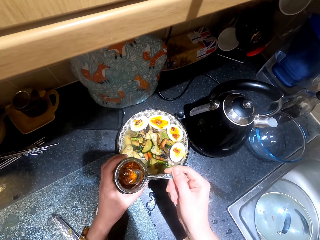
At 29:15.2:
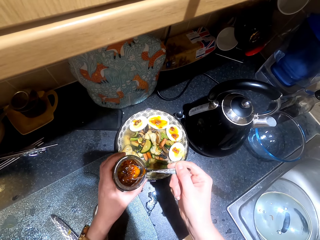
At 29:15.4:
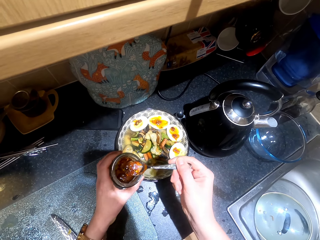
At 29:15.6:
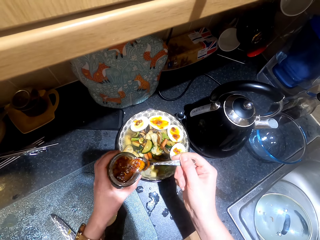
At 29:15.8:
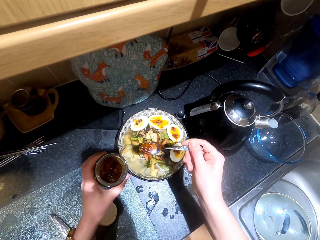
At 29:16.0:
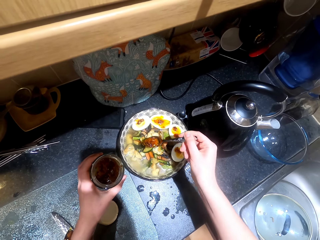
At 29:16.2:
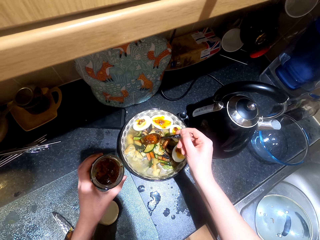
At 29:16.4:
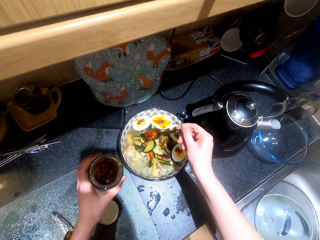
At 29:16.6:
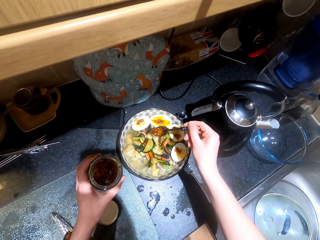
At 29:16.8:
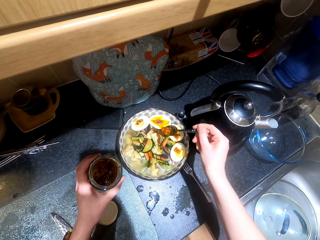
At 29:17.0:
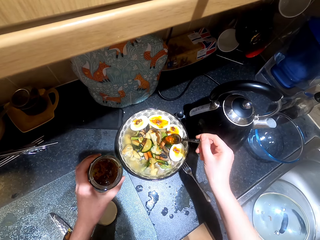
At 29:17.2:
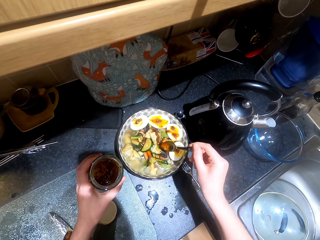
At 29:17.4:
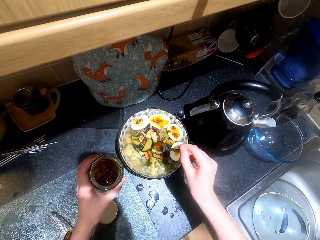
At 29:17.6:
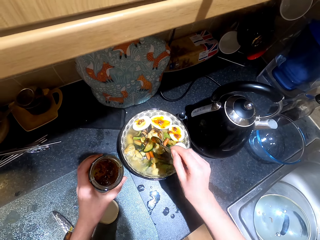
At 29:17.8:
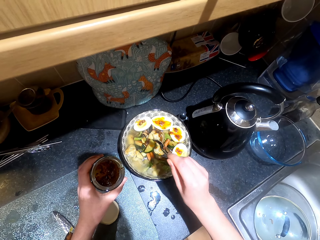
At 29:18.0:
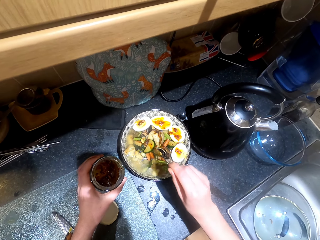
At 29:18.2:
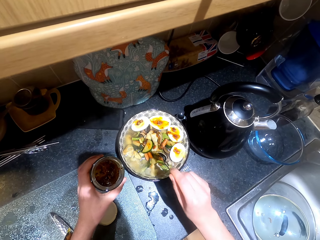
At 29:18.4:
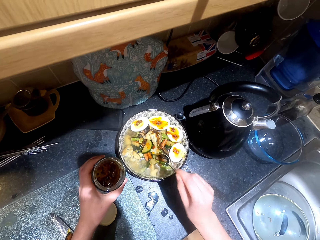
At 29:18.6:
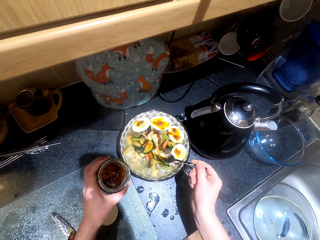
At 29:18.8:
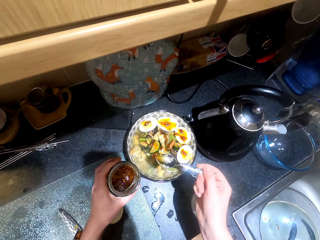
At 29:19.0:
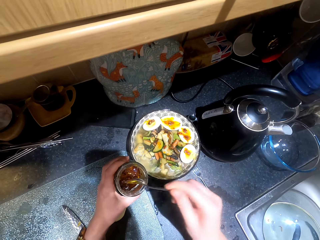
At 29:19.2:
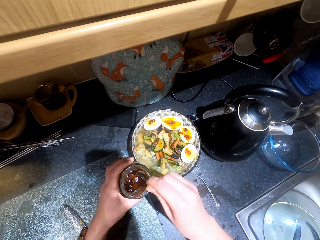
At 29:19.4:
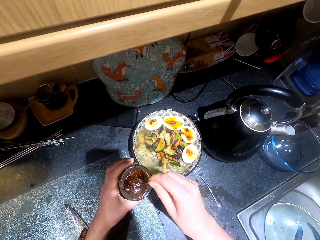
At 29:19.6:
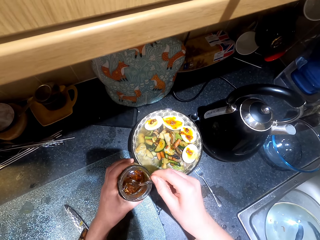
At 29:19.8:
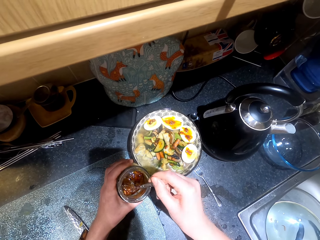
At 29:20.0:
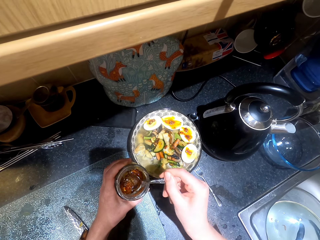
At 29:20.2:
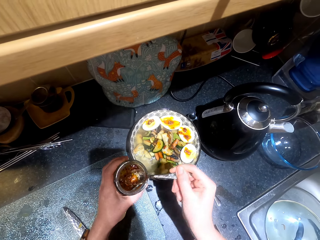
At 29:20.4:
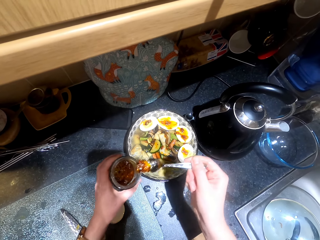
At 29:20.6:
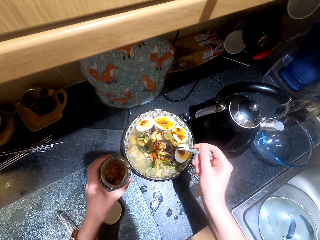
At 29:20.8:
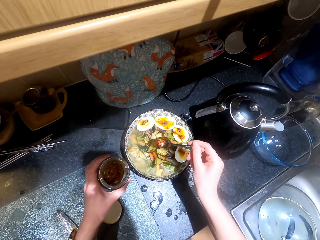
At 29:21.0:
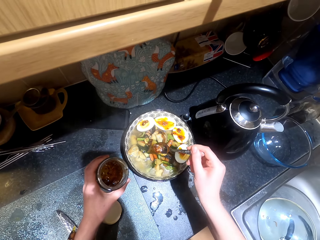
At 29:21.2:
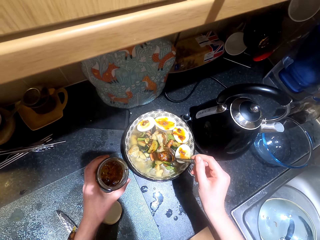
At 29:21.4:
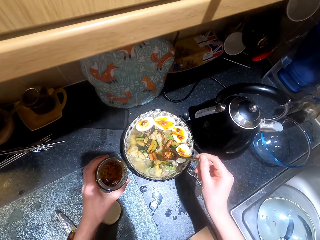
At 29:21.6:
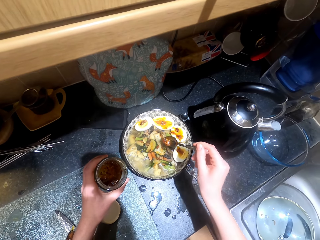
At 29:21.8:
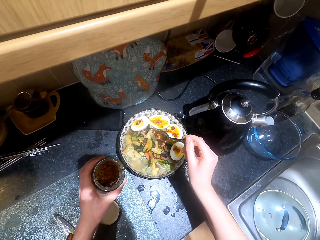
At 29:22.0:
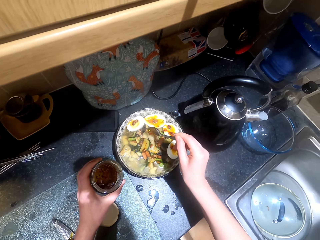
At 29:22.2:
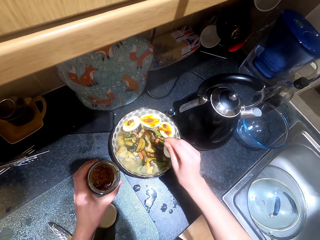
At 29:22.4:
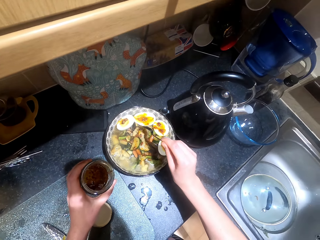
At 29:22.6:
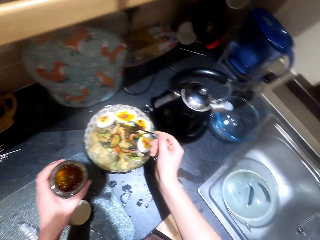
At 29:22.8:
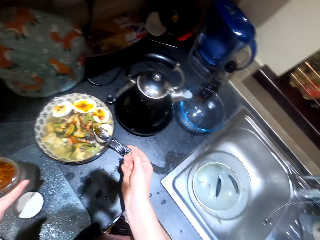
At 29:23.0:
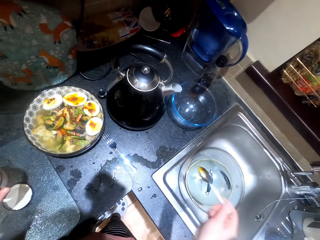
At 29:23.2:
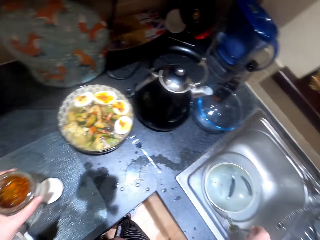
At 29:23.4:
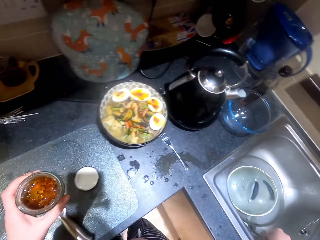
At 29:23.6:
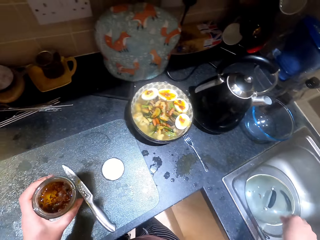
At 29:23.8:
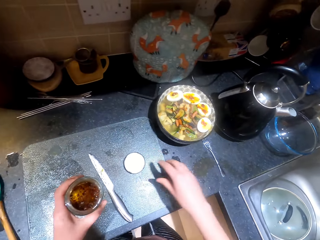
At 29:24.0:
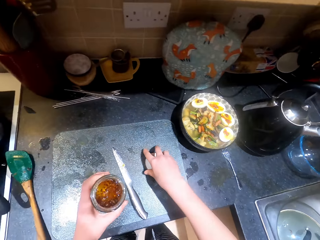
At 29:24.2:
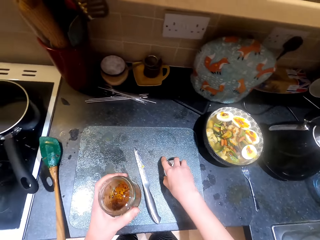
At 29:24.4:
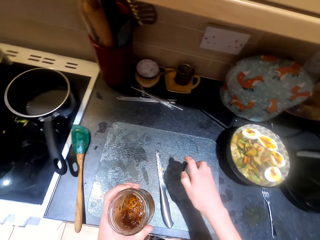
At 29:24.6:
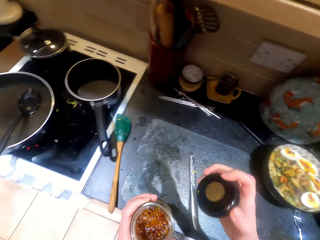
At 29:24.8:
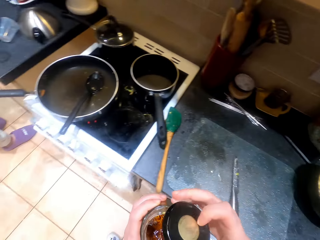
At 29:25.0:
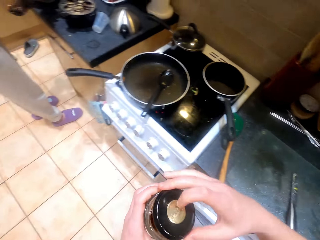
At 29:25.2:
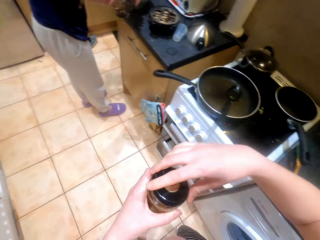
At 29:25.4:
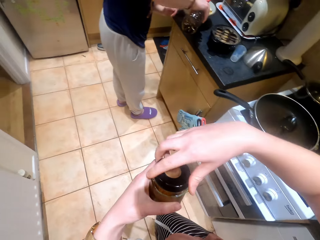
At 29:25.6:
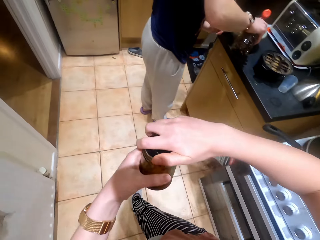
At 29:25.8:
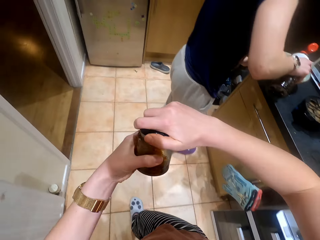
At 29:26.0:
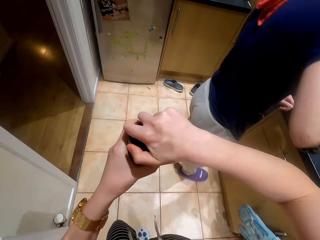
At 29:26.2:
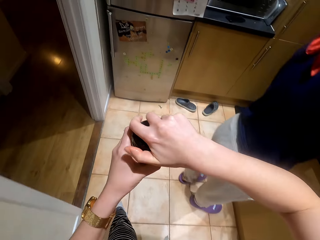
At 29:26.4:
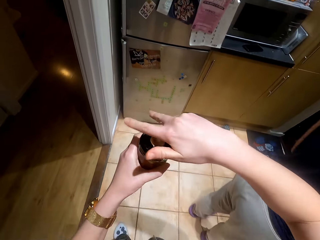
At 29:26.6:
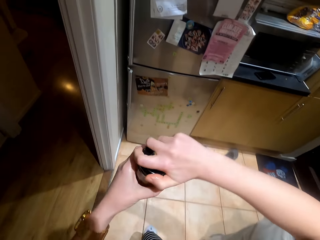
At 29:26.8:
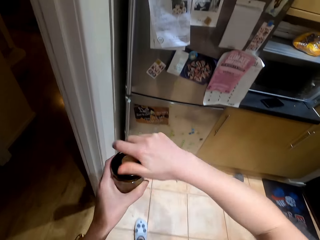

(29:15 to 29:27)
The camera wearer seasons the food, scoops the spice, and seasons the food. They place the spoon in the sink, pick the lid on the table, move in the kitchen, and cover the can.

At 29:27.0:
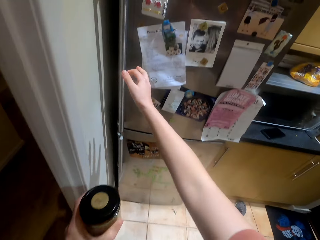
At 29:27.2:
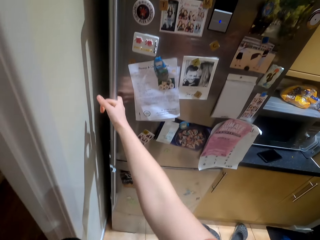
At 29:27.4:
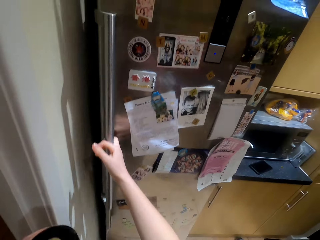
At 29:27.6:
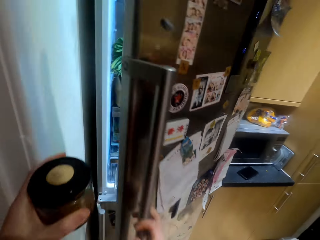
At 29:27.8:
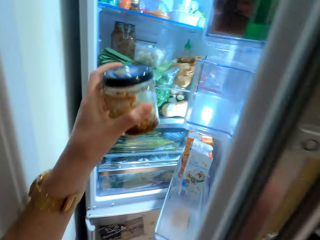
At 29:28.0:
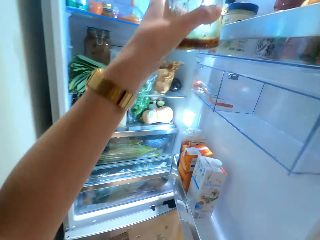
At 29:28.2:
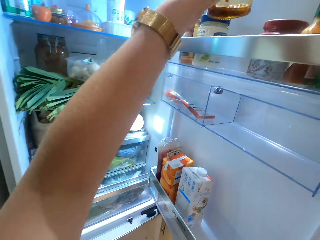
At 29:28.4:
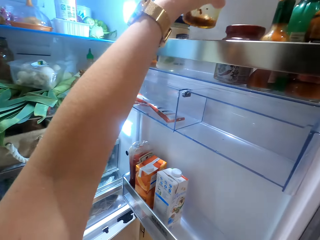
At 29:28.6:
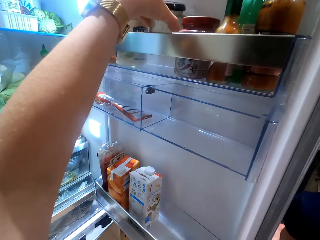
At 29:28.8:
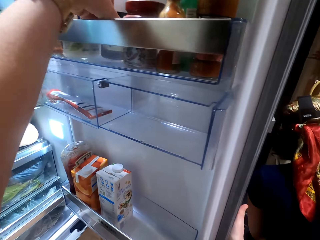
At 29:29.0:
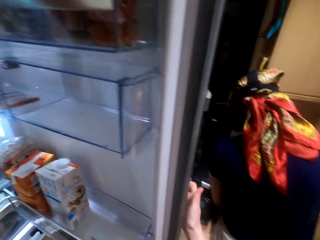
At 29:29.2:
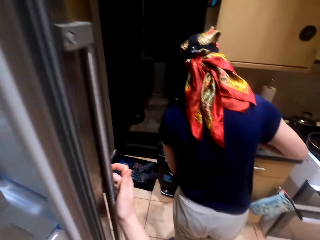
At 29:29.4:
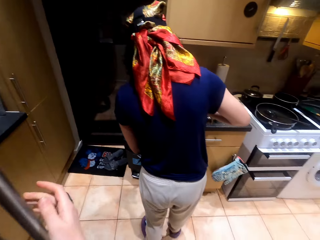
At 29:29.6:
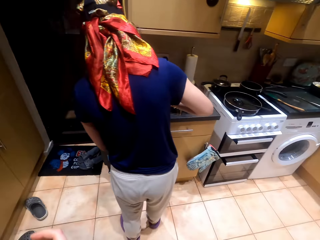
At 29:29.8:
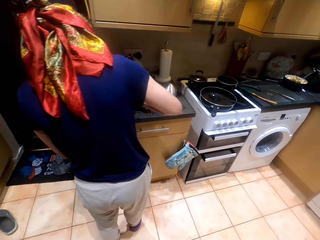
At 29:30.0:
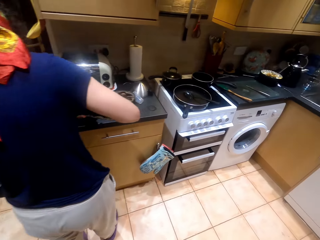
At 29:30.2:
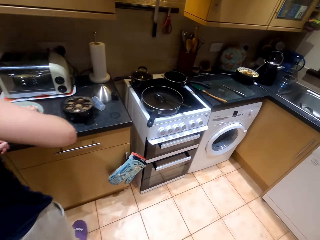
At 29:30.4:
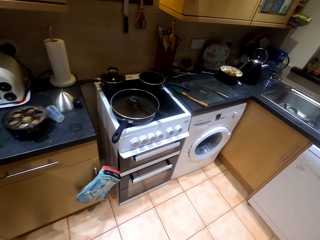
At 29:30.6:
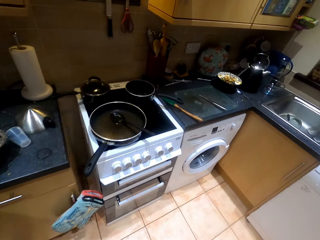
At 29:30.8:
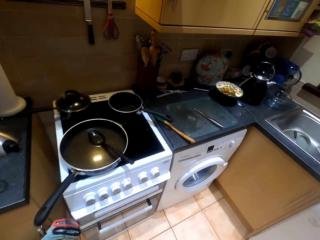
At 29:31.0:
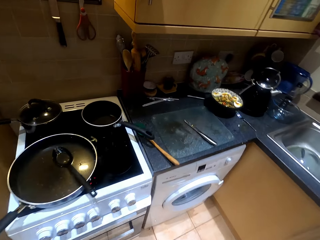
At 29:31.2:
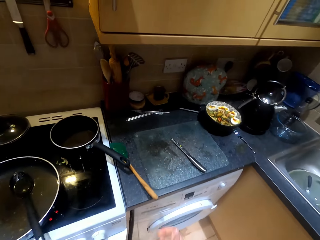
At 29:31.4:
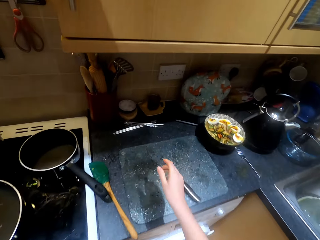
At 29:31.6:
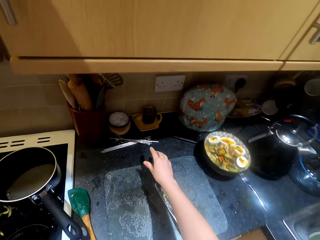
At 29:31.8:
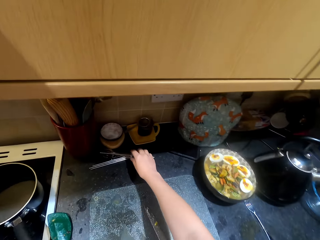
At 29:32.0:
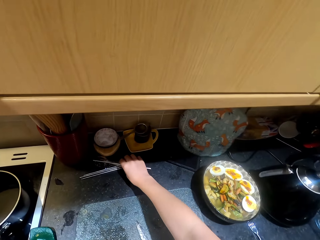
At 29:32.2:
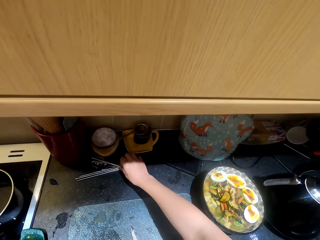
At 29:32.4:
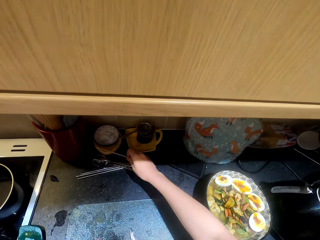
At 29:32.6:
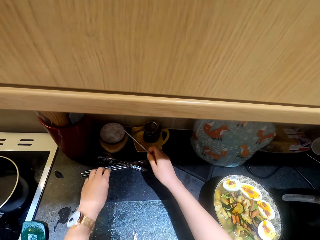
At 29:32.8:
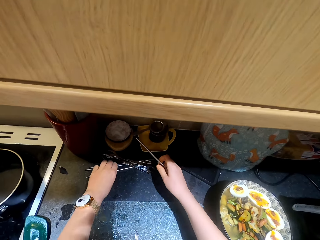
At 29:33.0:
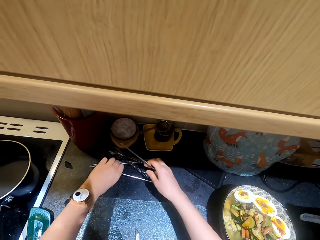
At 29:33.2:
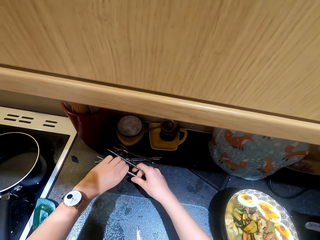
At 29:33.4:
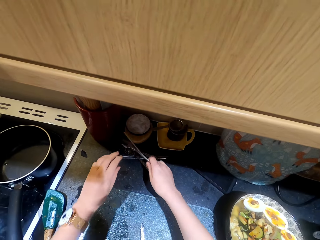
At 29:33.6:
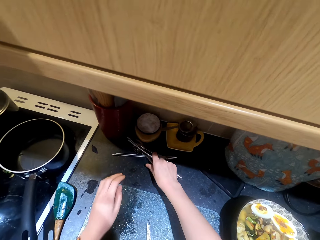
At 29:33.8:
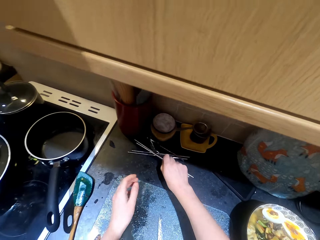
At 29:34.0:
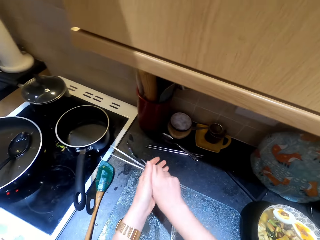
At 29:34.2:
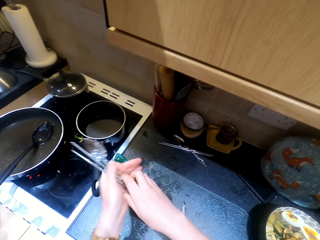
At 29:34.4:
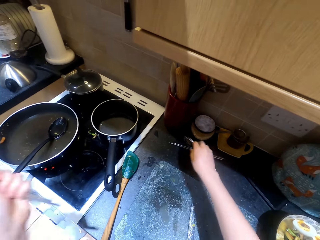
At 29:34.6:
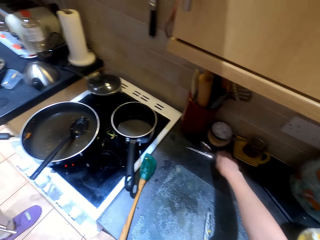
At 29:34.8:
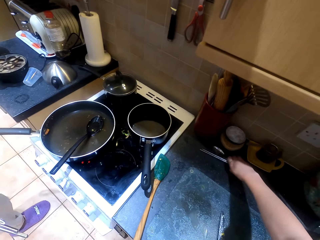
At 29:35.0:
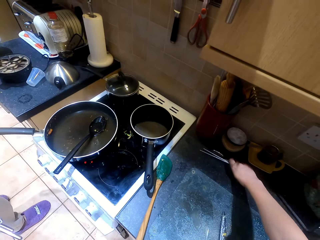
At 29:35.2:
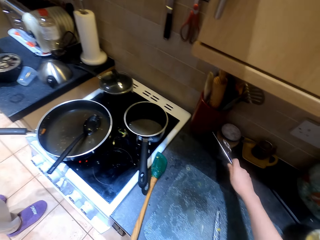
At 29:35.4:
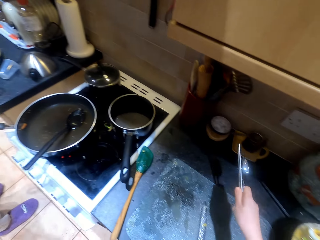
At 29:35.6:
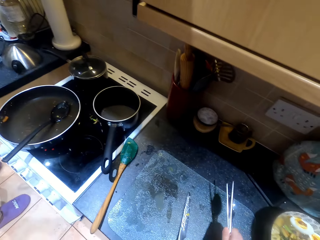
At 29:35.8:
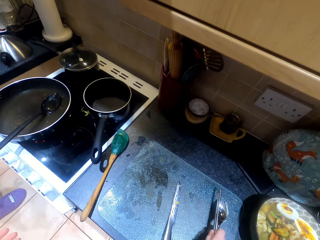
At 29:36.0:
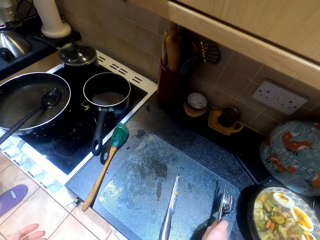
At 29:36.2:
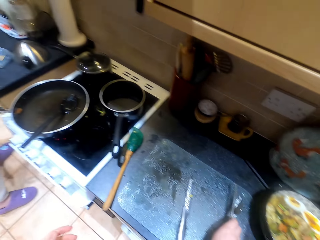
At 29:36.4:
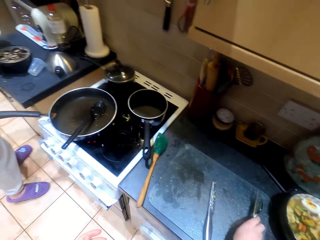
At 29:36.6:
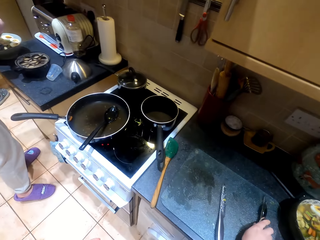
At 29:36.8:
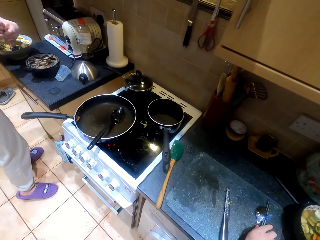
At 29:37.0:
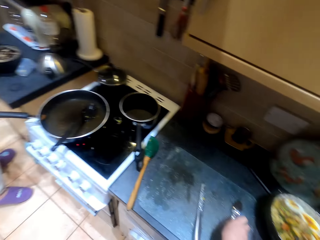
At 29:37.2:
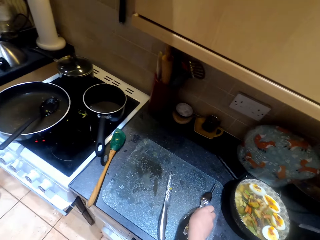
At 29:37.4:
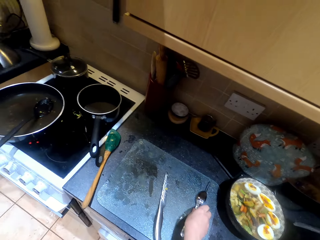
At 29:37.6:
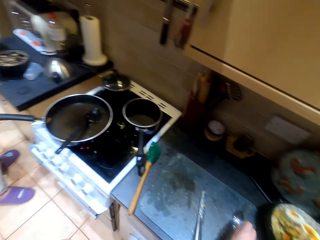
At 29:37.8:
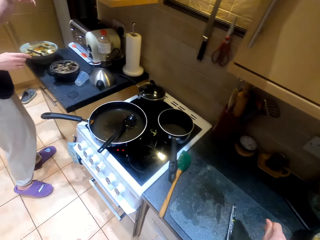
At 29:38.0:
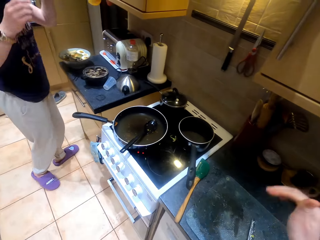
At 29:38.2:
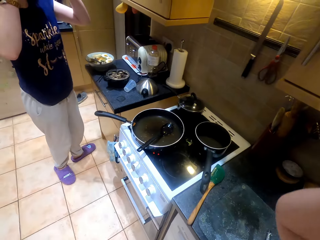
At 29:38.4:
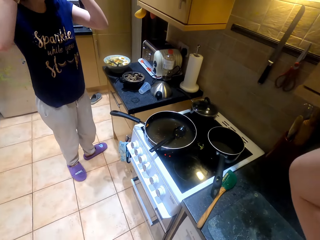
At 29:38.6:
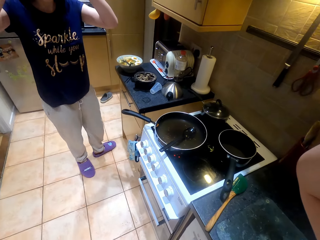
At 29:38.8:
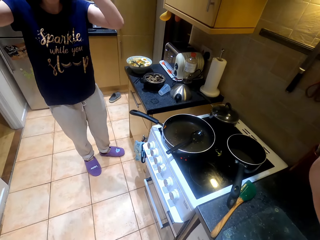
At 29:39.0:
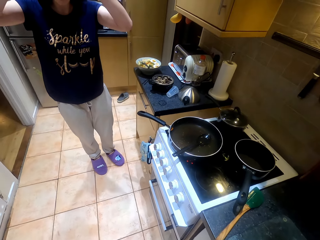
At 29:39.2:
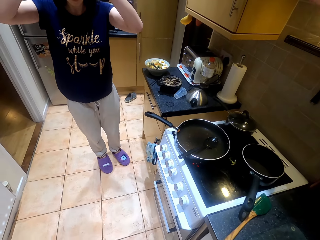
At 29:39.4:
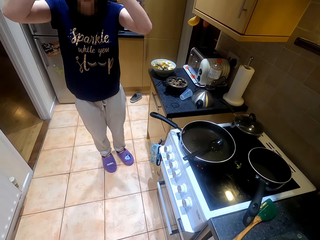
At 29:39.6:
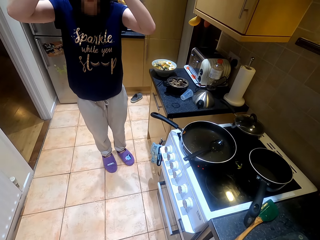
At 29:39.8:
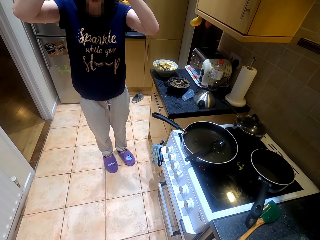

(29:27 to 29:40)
The camera wearer opens the fridge, places the can in the fridge, moves in the kitchen, and closes the fridge. They pick the chopsticks and pick the spoon. They hold the cutlery with the left hand. They pick the spoon and pick the chopsticks. They look around the kitchen. A person moves in the kitchen. The camera wearer adjusts the camera.
